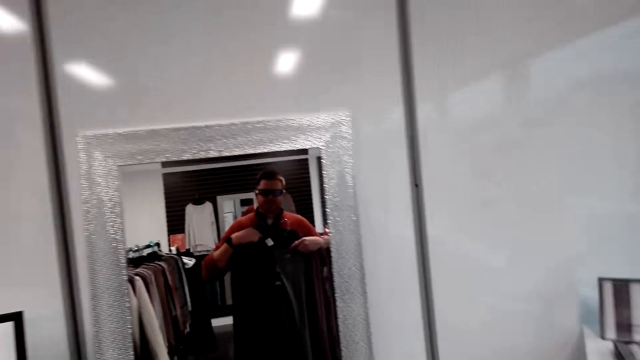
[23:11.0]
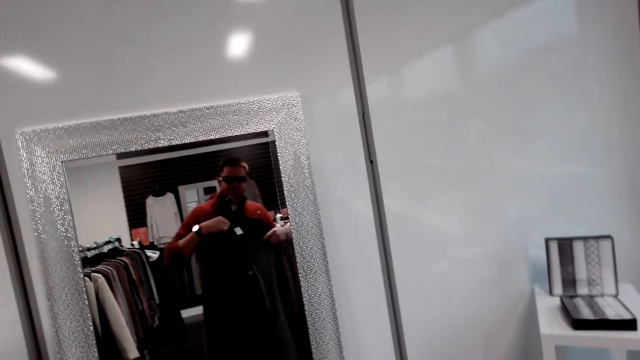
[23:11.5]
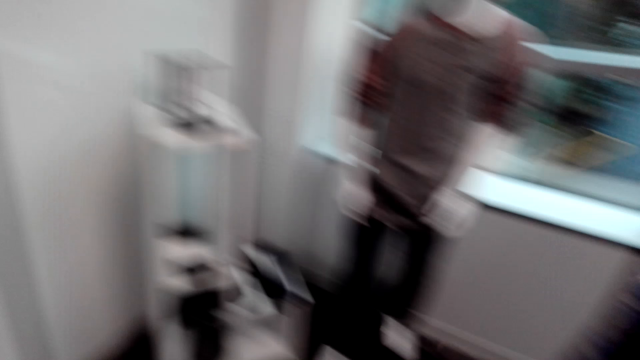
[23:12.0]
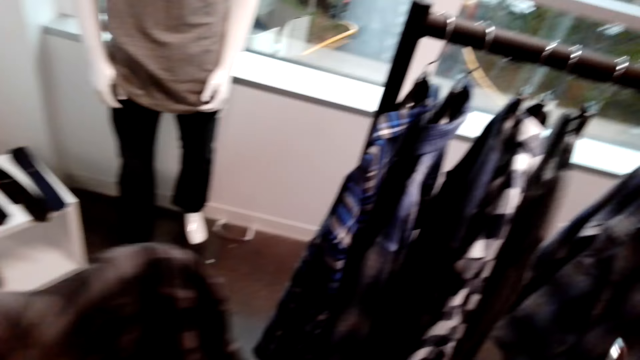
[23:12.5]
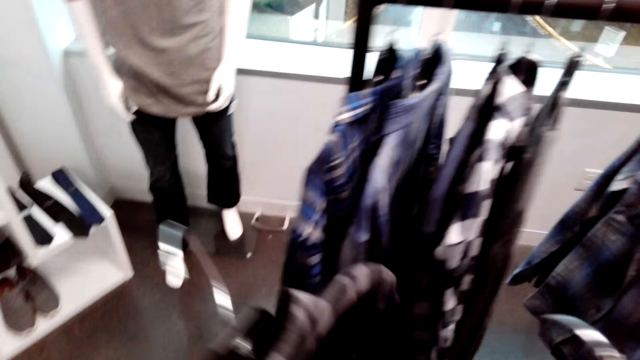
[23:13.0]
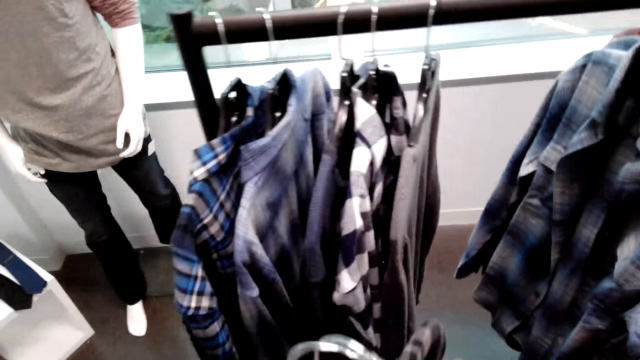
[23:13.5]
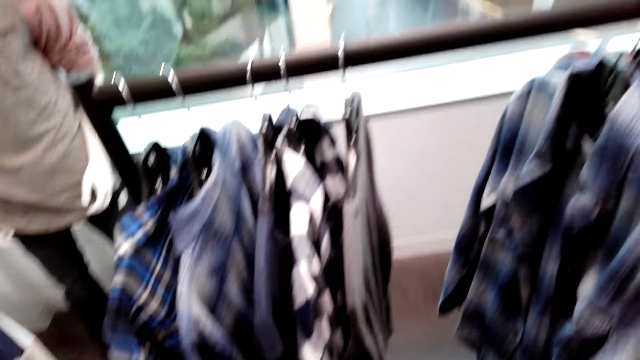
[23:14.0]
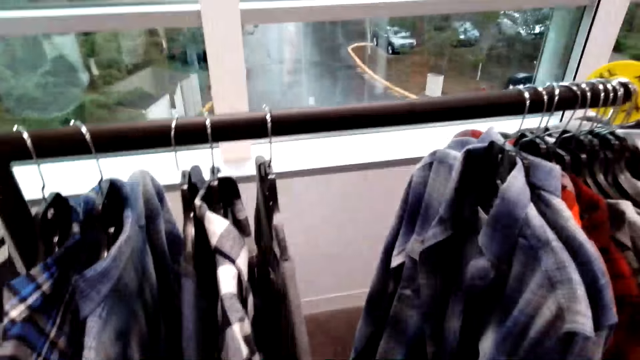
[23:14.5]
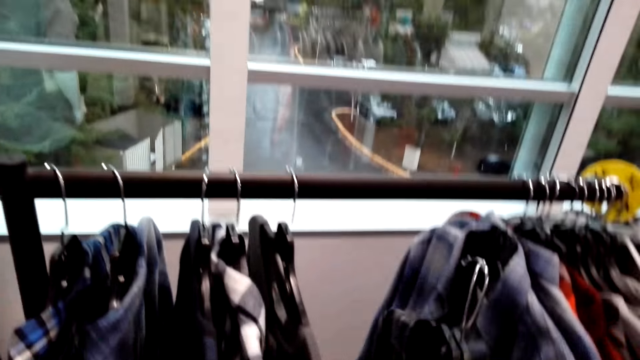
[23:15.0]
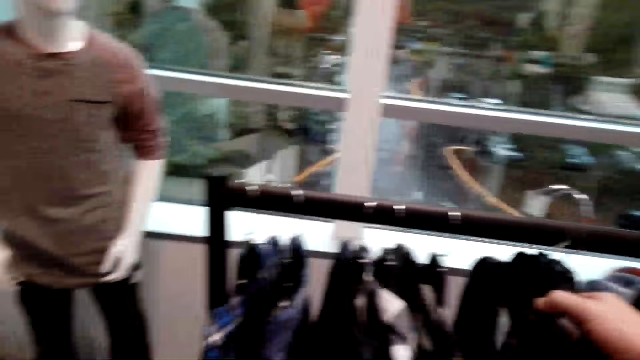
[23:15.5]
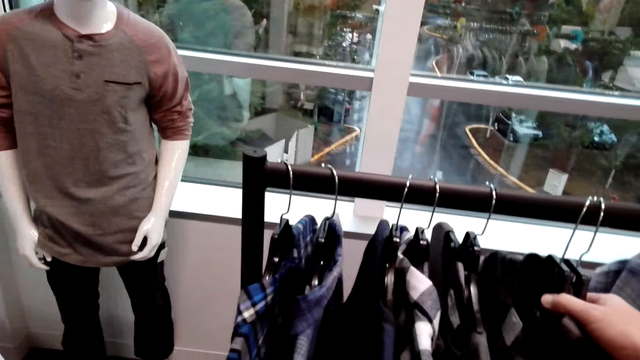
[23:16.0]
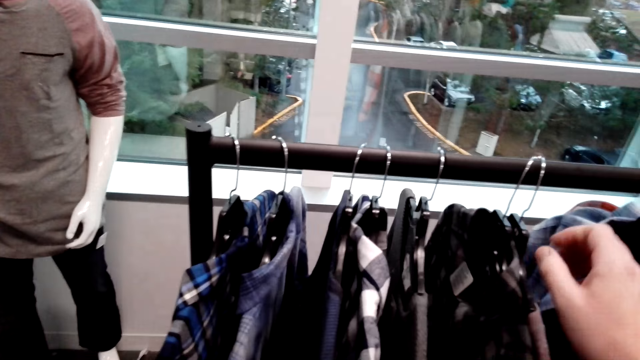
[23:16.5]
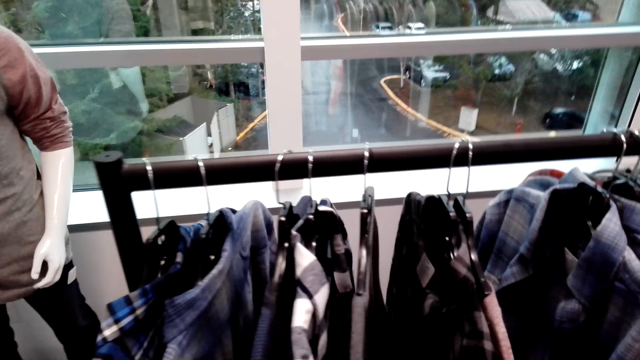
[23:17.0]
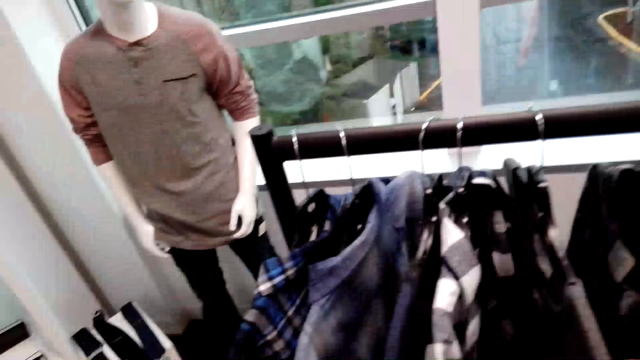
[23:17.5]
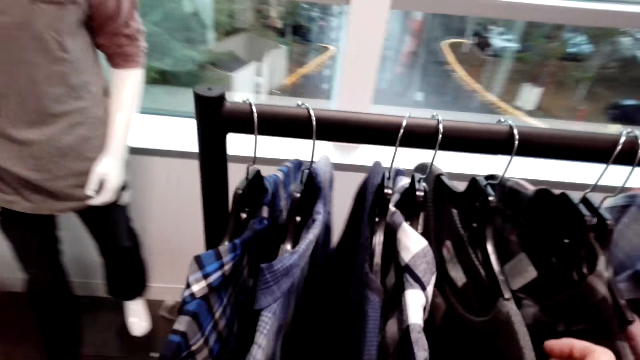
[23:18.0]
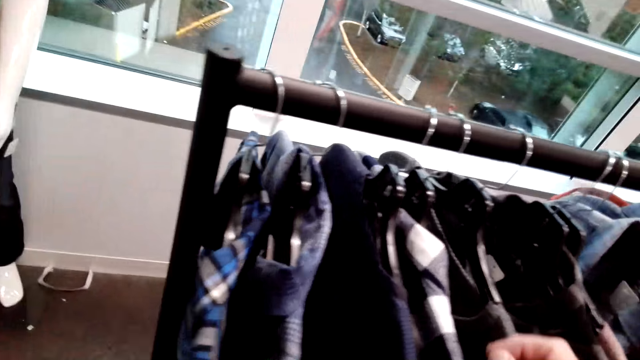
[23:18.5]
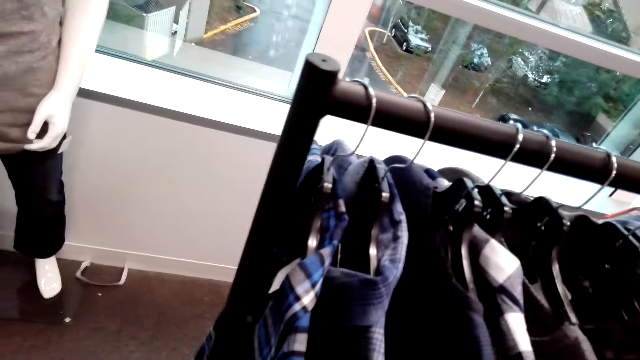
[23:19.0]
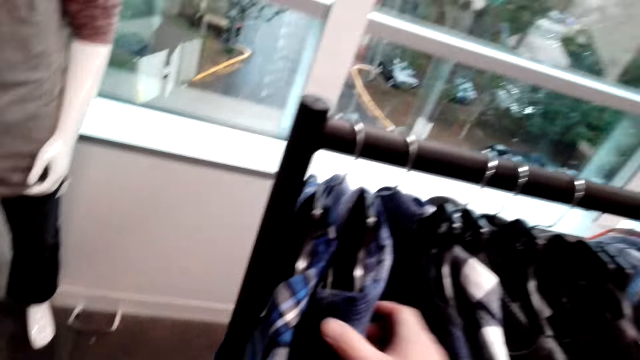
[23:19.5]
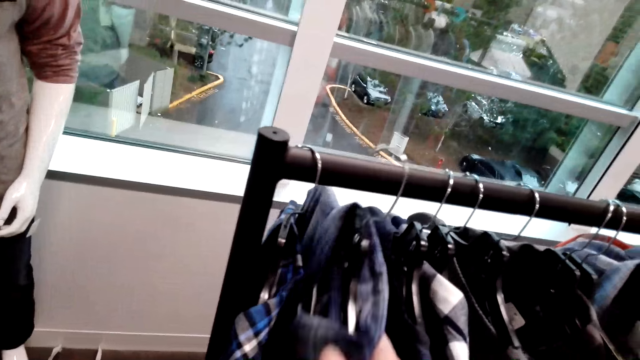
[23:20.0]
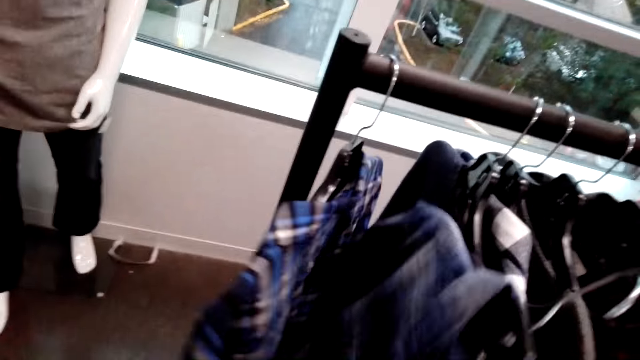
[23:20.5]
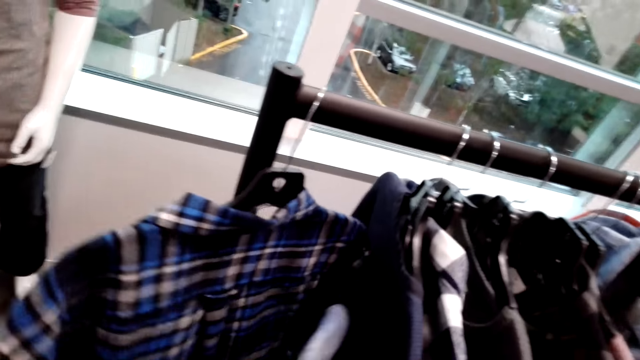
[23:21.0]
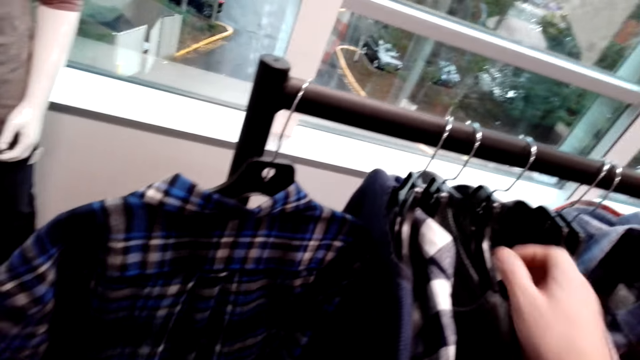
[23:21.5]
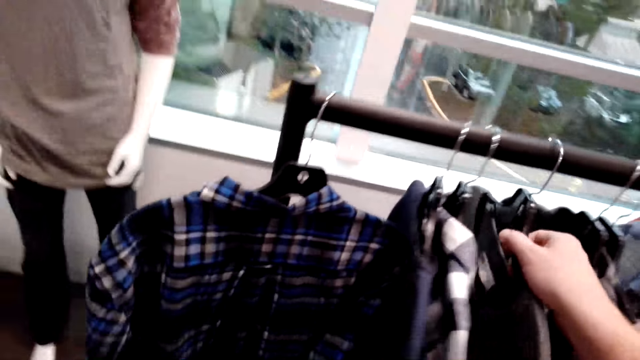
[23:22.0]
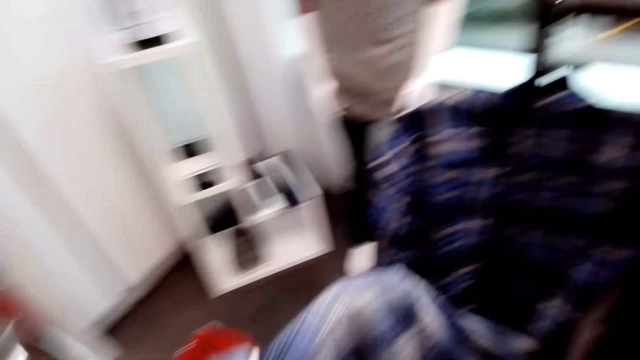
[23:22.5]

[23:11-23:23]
The camera wearer returns the shirt on the cloth rack. They select the shirts from the cloth rack. They look around. They pick the shirt from the cloth rack.

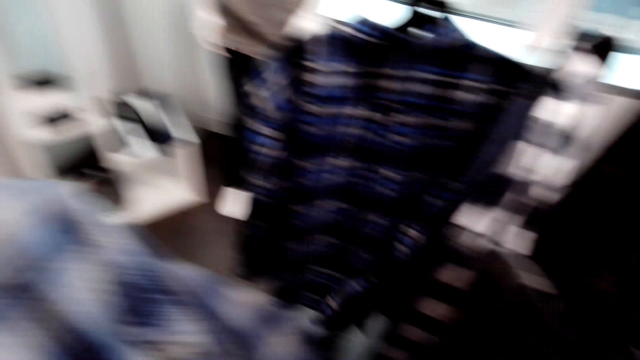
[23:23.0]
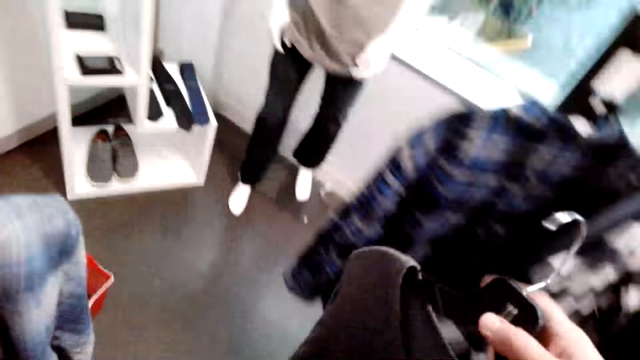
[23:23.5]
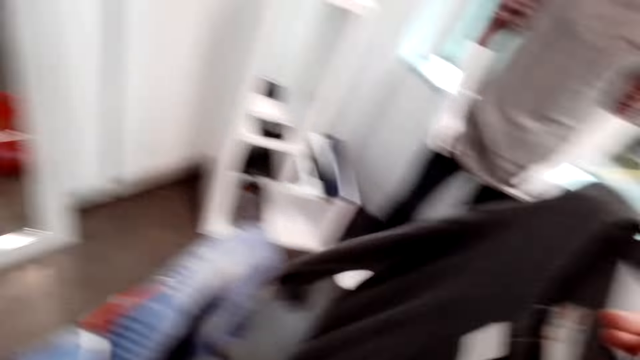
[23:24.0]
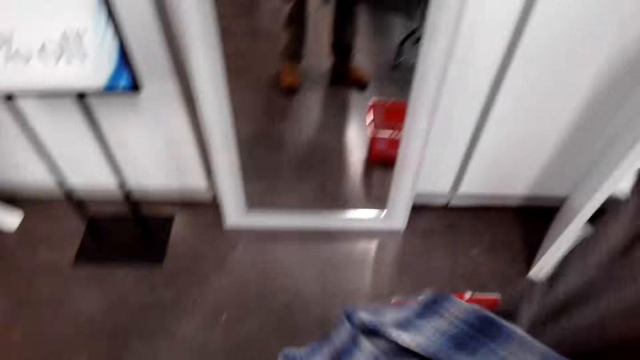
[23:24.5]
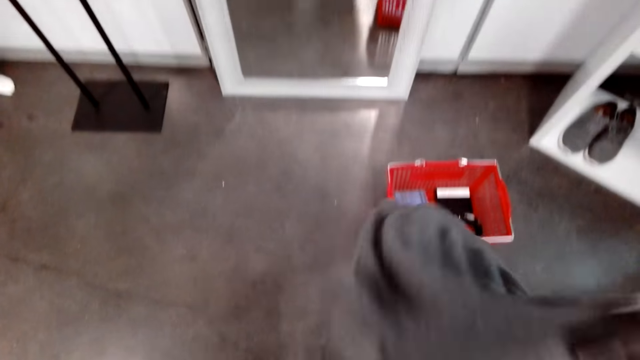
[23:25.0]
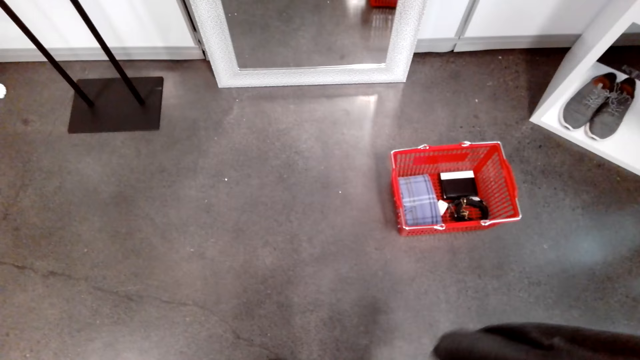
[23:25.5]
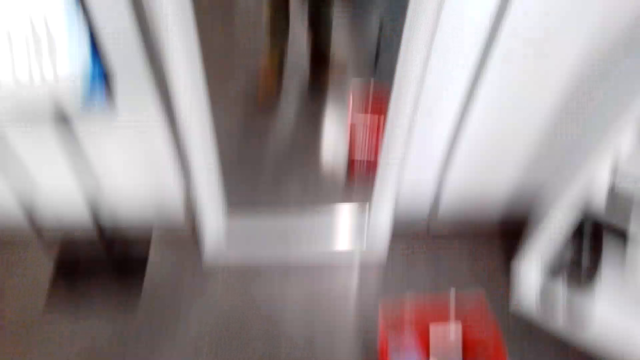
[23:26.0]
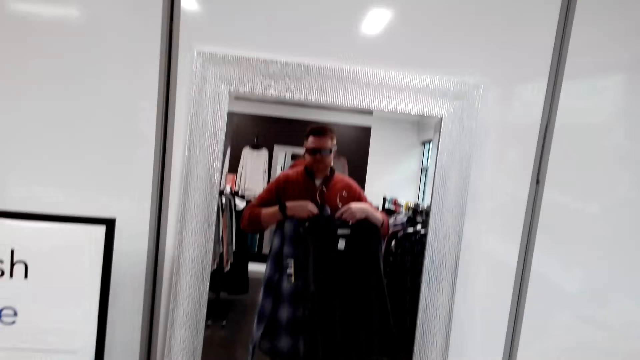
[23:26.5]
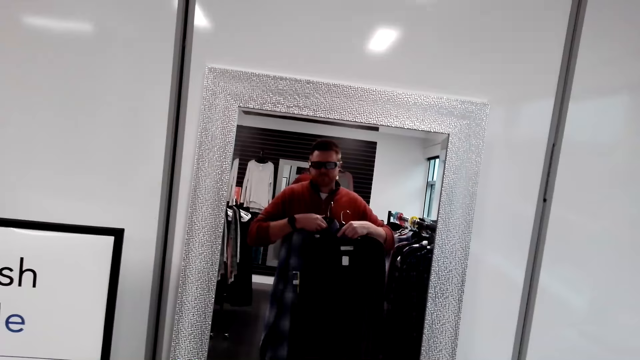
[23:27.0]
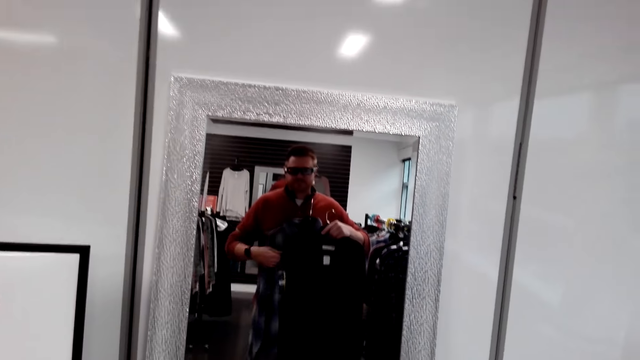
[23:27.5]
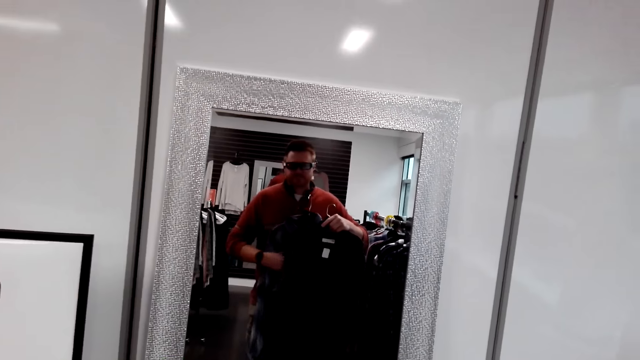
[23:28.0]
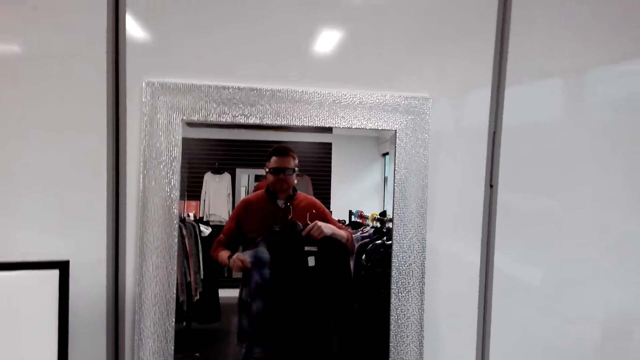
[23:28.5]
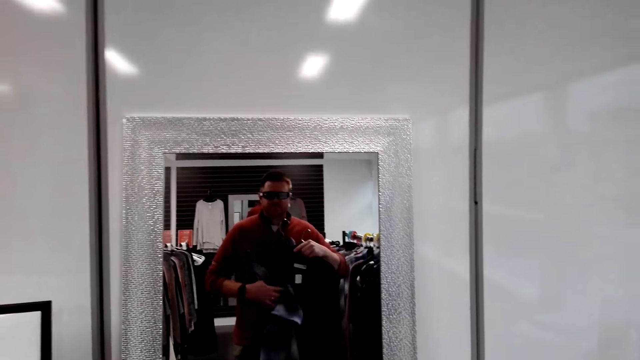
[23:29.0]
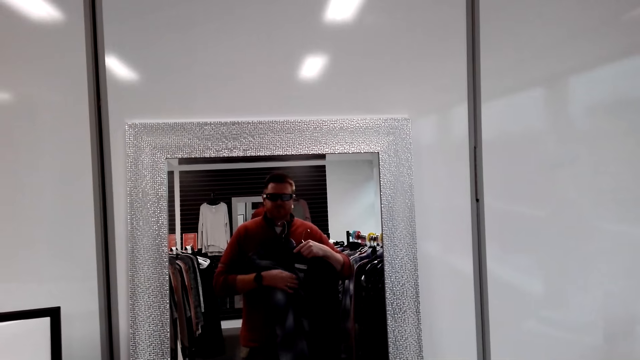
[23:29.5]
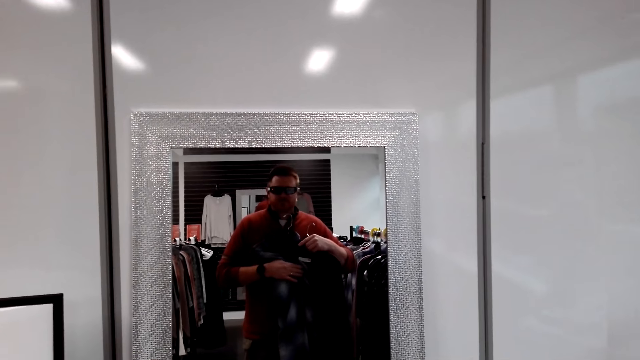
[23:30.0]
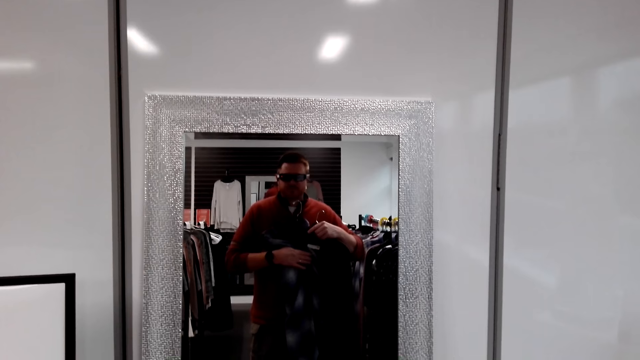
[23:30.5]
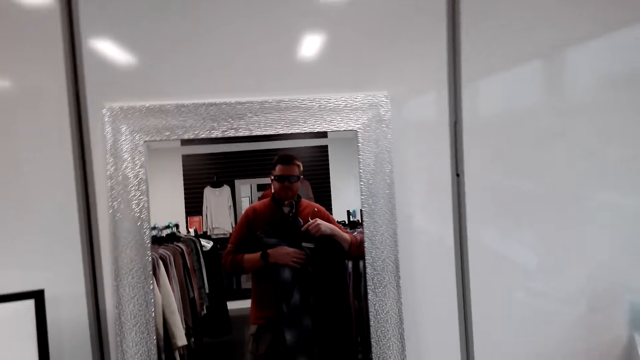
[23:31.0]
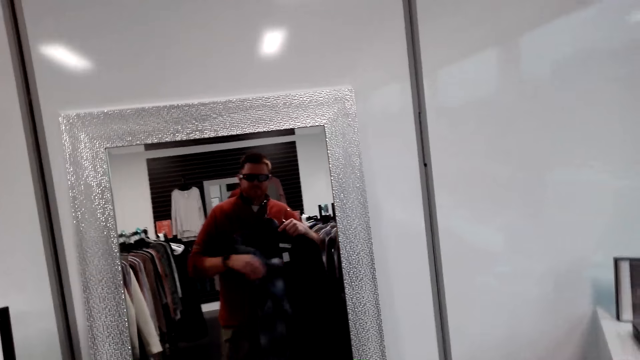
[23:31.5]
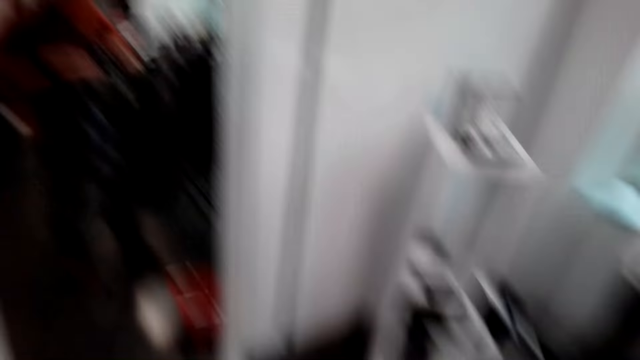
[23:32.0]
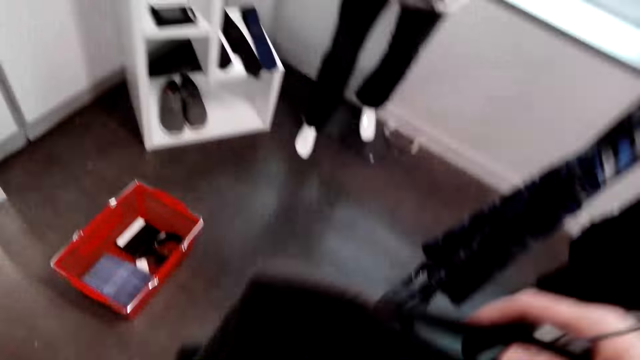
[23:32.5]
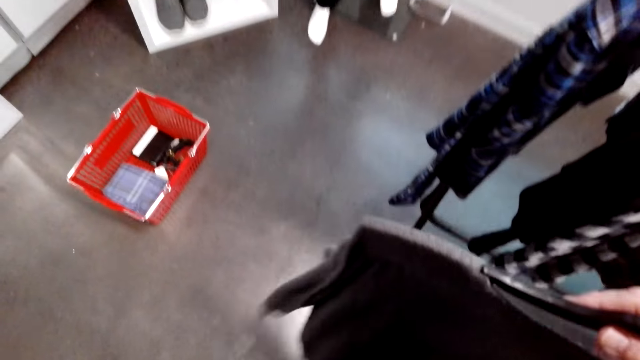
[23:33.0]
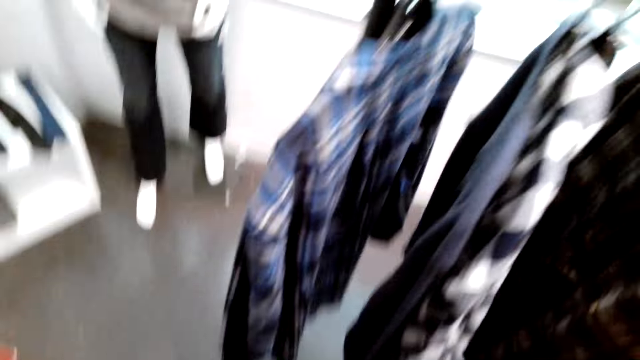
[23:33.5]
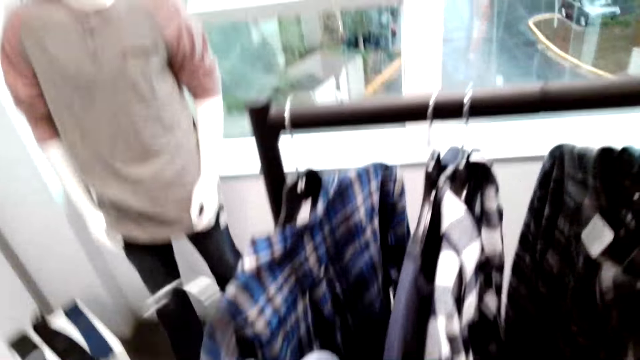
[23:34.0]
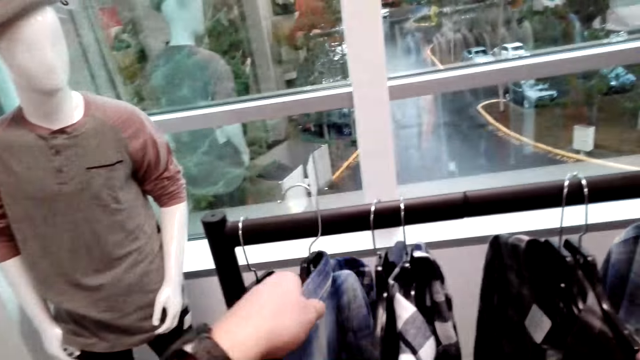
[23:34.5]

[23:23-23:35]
The camera wearer makes a step. They look at themselves in the mirror. They touch the shirt. They stare at the shirt in the mirror. They put the shirt on the shirt rack.
